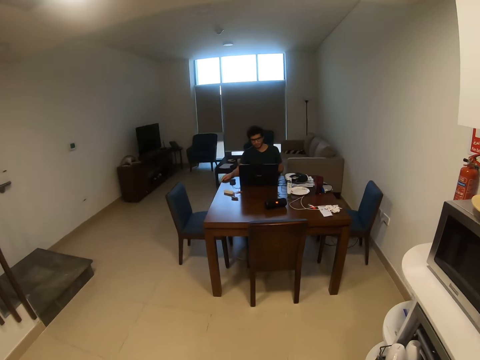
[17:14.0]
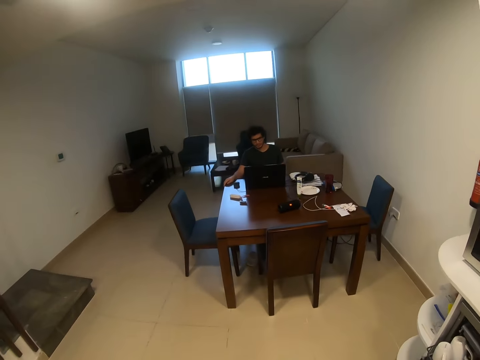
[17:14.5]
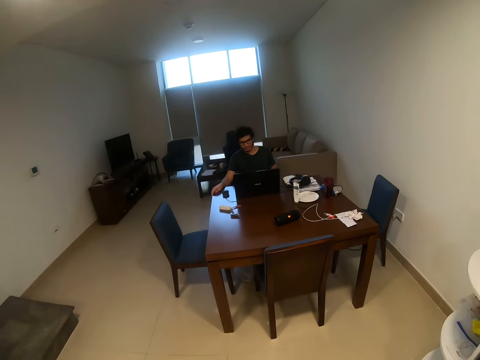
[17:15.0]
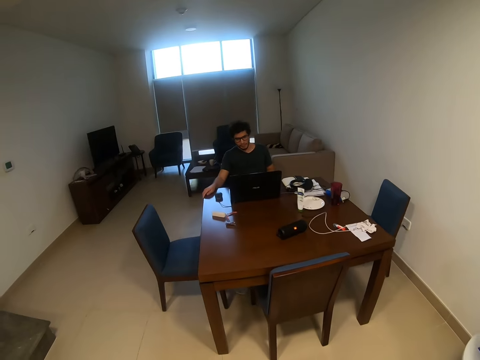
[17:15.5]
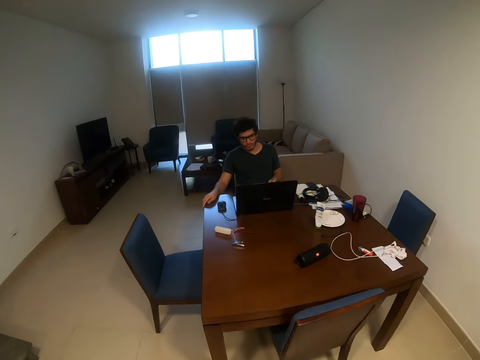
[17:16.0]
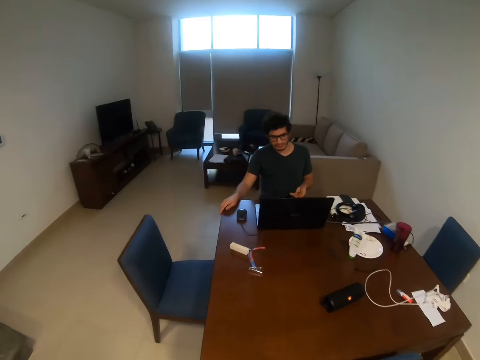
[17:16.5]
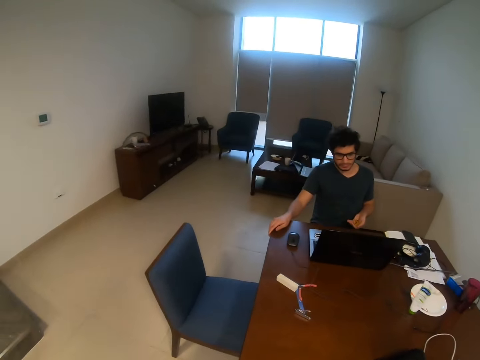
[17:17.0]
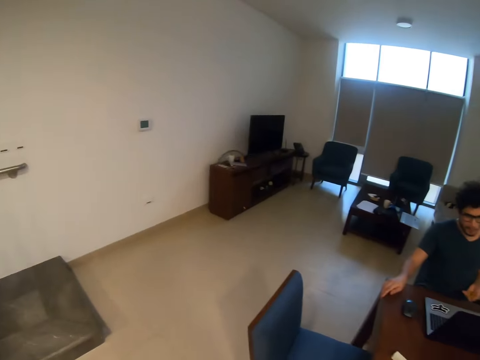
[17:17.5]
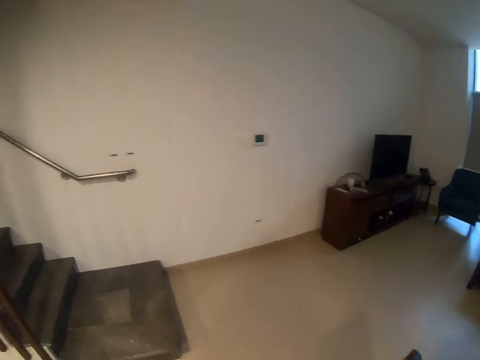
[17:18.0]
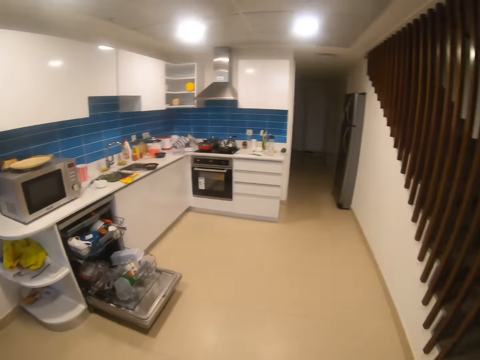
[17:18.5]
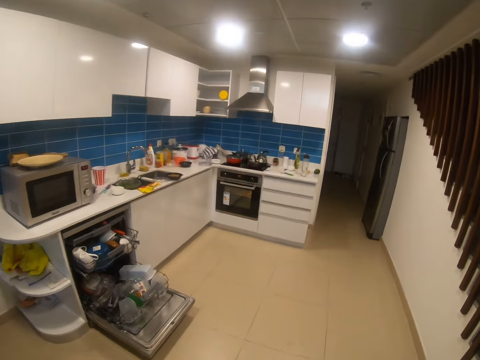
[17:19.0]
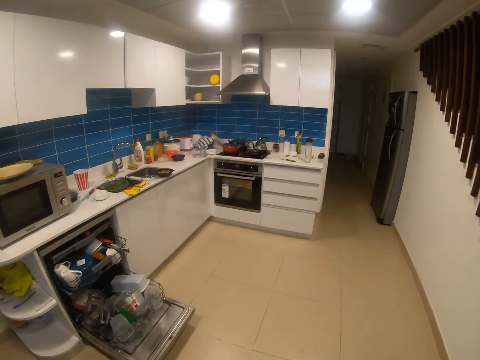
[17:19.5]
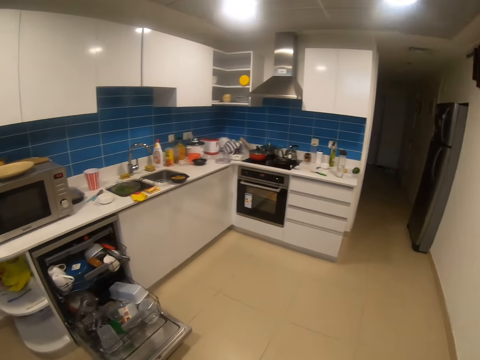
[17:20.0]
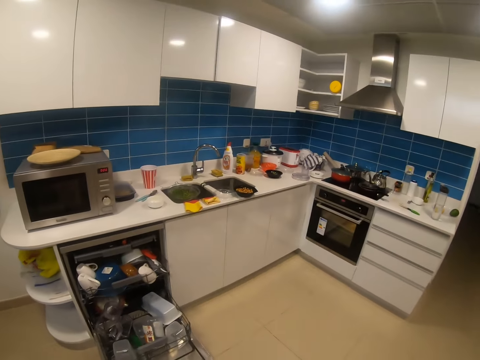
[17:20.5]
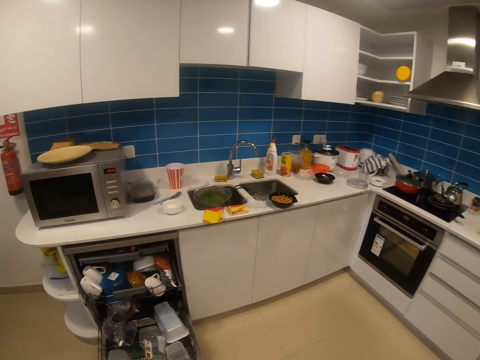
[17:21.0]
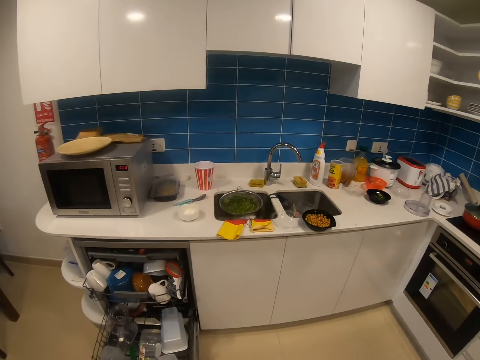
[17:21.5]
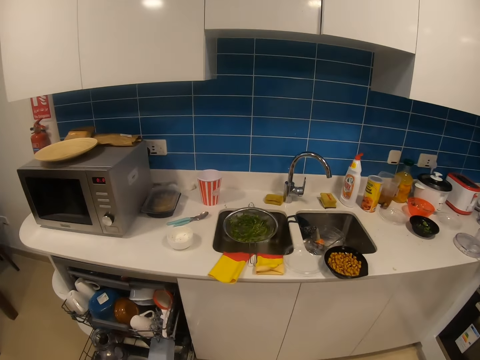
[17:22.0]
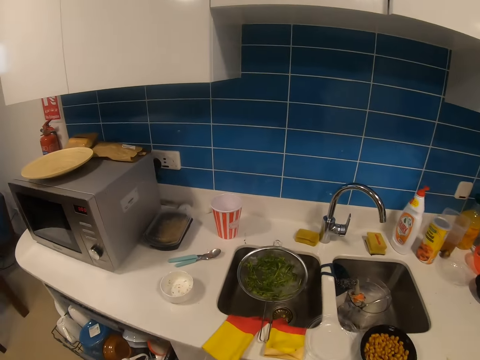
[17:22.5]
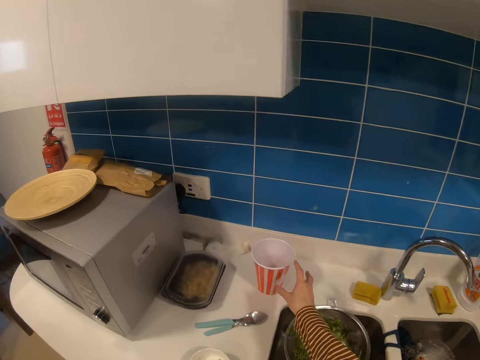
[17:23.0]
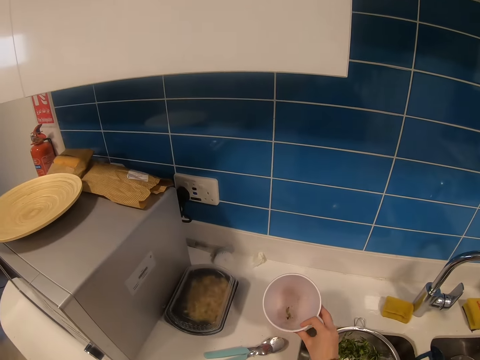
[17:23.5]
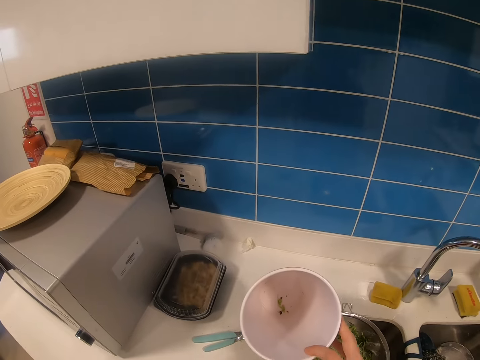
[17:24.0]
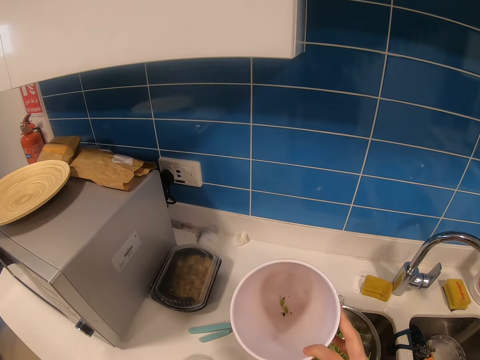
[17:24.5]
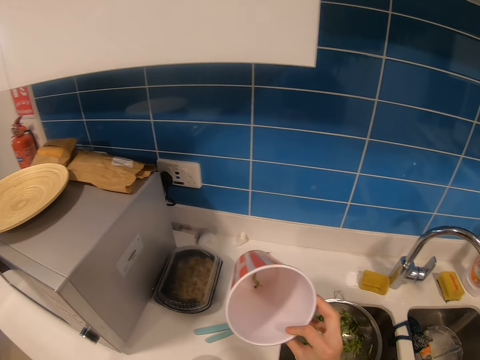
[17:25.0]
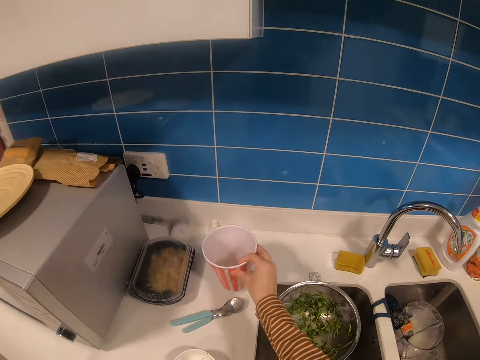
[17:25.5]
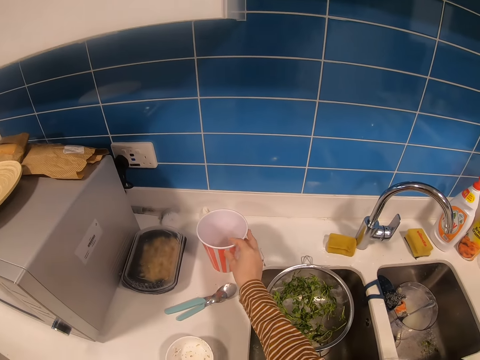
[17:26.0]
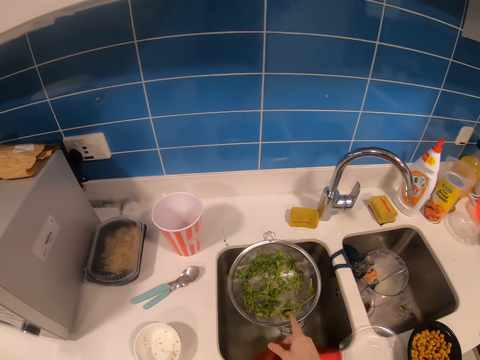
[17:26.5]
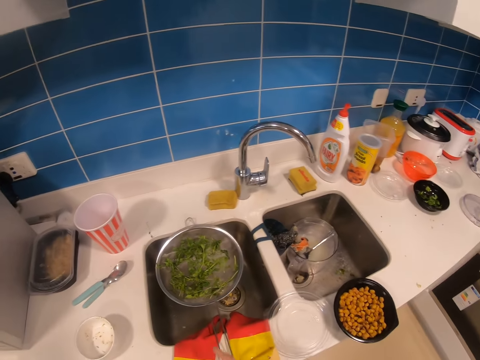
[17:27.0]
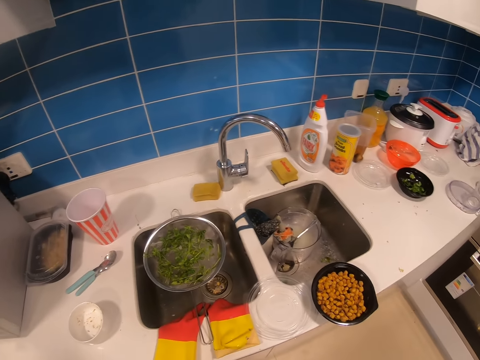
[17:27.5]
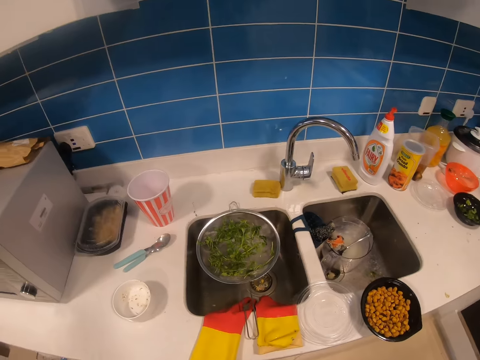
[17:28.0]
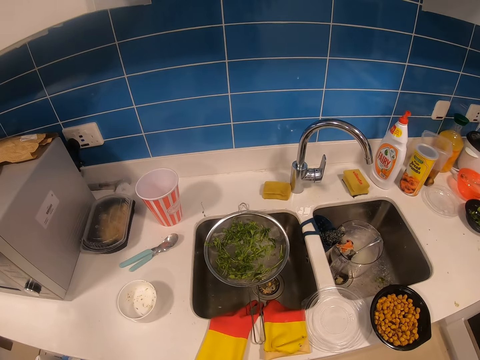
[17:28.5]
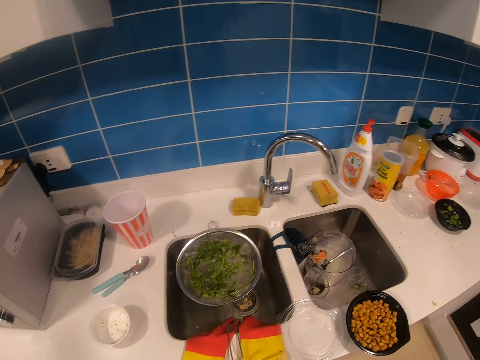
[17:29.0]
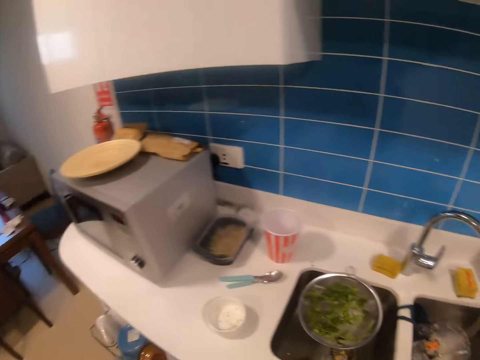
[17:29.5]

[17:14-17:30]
The camera wearer walks towards a person. They walk around the kitchen. They walk towards the sink. They pick a cup or bucket with the right hand. They drop the bucket on the kitchen counter. They place the cup on the sink with the right hand.

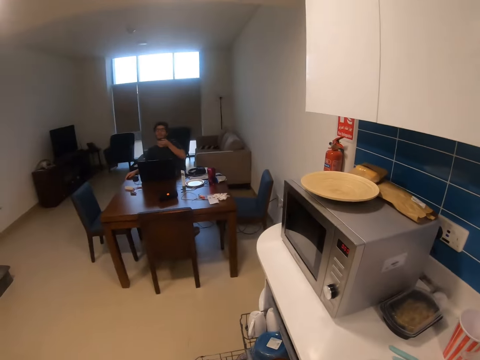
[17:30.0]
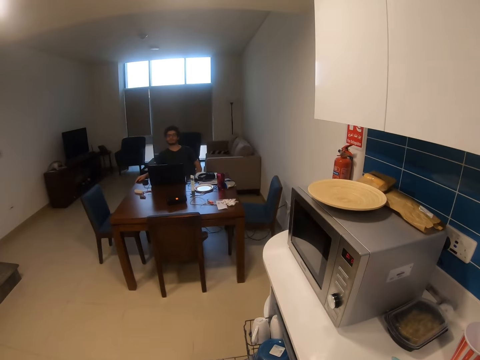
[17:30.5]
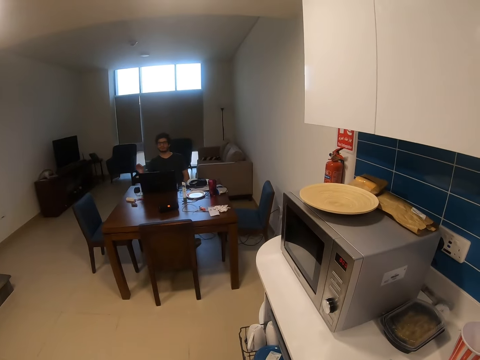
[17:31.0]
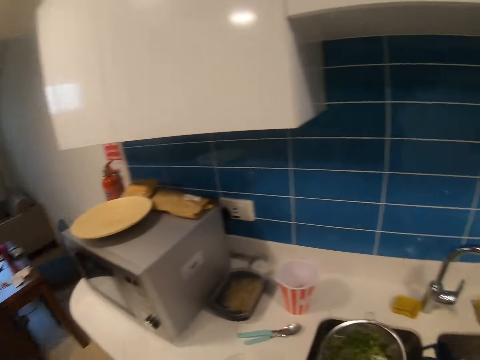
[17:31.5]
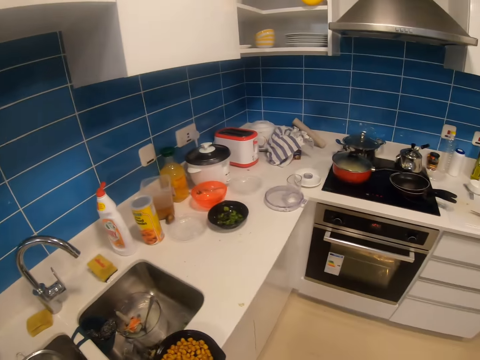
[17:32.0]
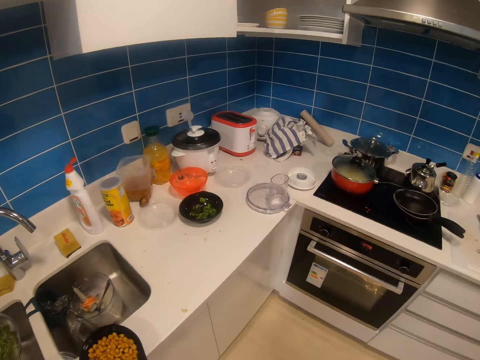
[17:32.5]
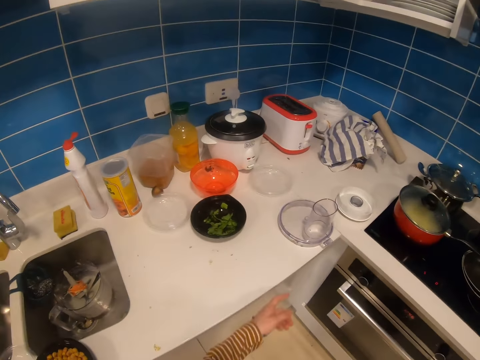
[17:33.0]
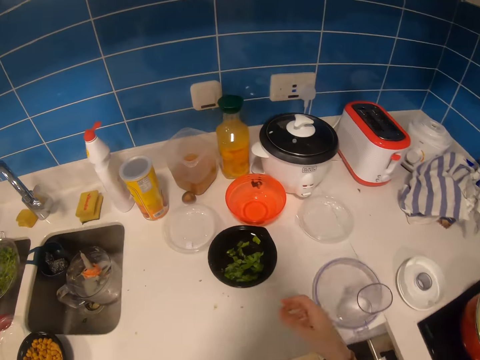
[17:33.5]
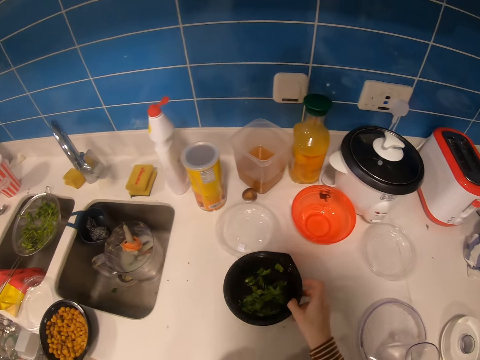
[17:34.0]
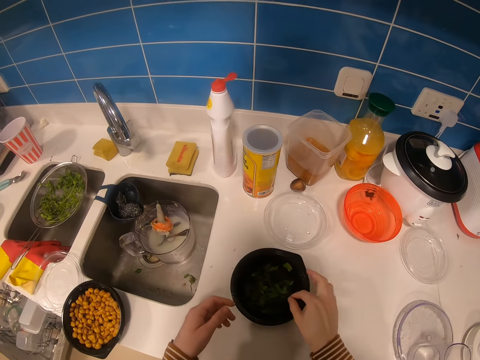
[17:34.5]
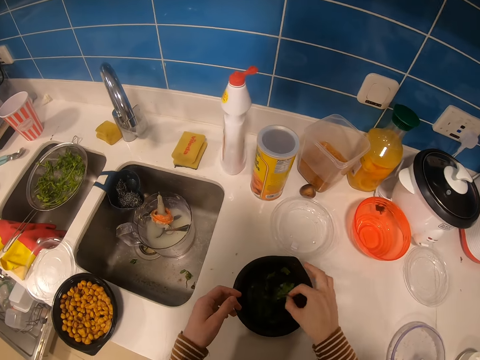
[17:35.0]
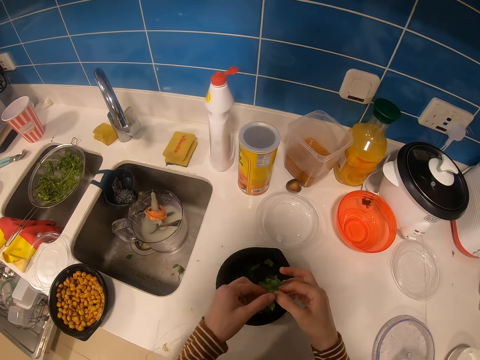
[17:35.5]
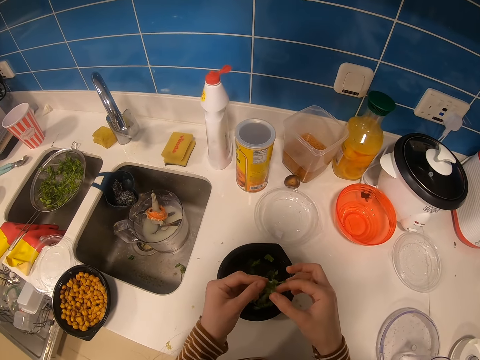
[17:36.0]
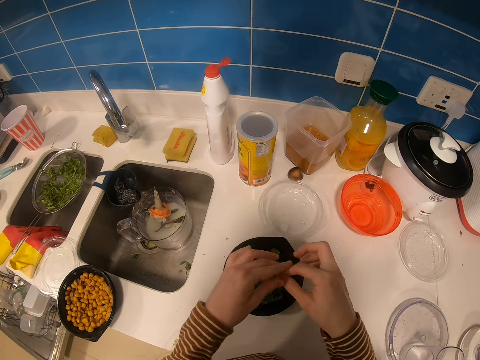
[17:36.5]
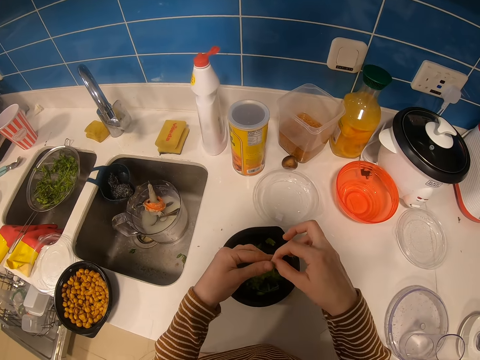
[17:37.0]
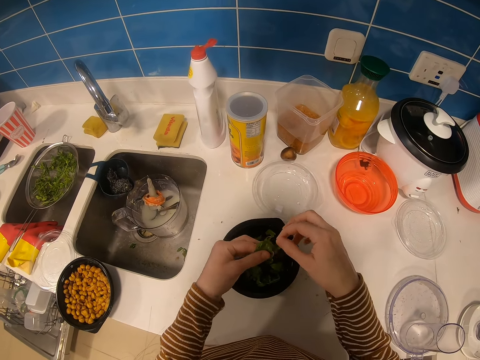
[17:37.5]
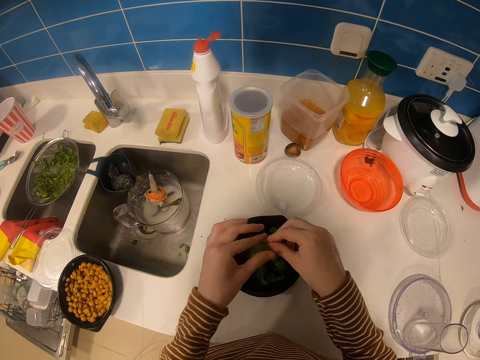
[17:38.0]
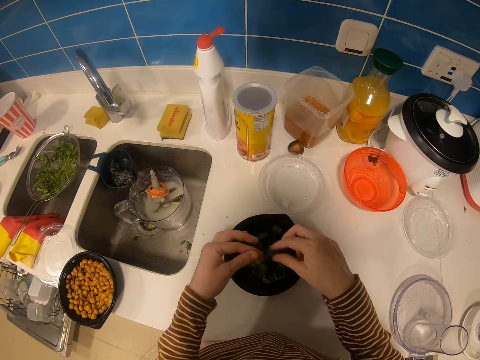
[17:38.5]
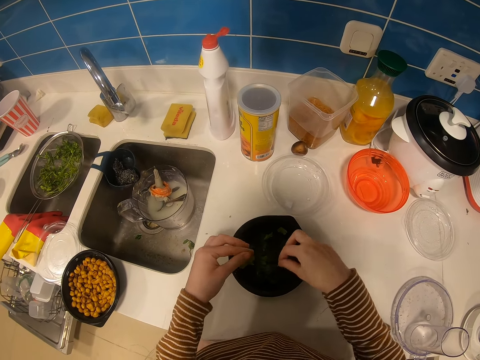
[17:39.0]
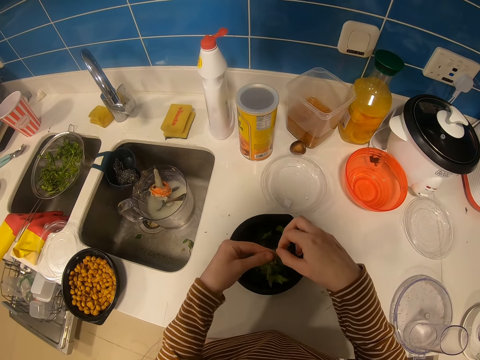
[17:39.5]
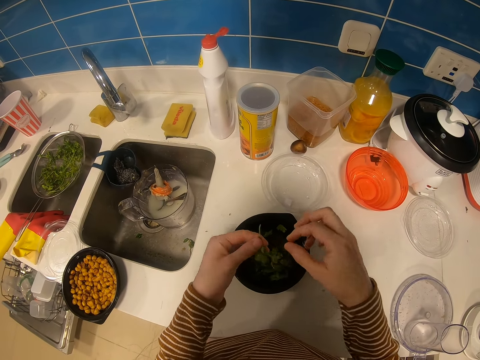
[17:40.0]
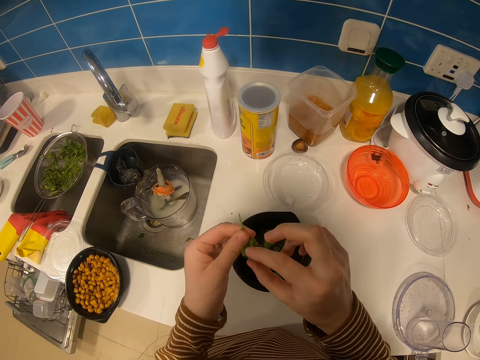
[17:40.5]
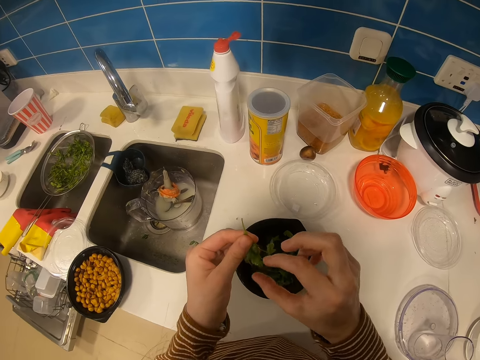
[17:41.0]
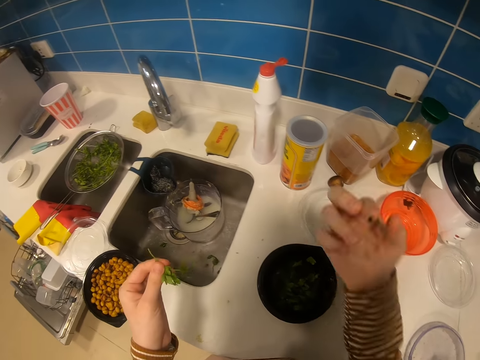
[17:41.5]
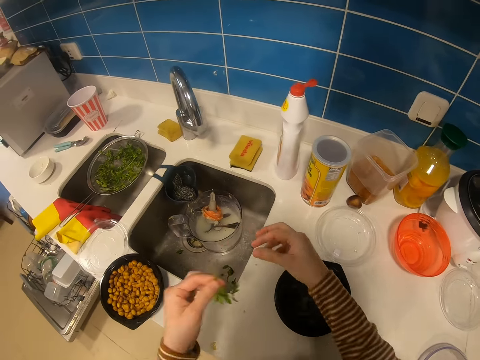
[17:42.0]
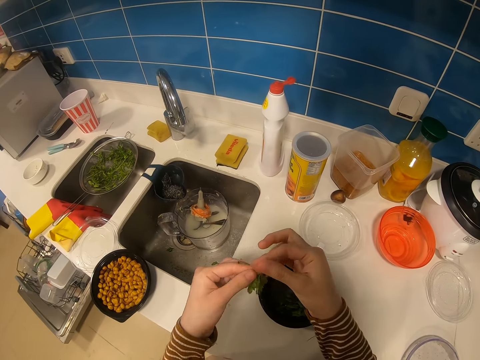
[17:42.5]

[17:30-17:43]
The camera wearer looks sideways. They pick up a bowl. They hold a black dish with the right hand. They pick greens from the dish with both hands. They pick greens again with the right hand from the bowl.
